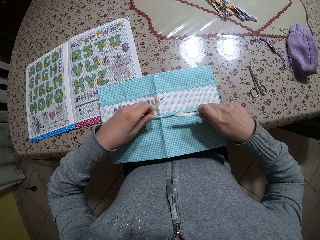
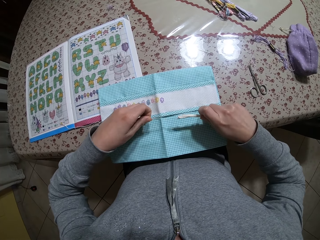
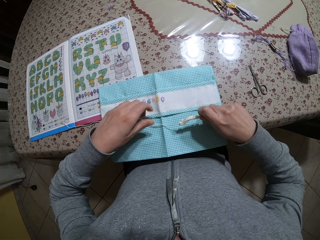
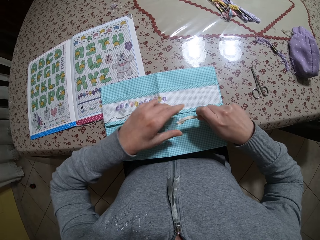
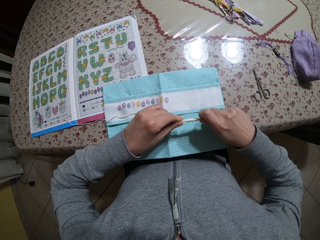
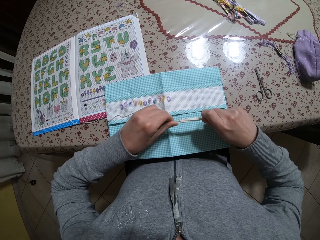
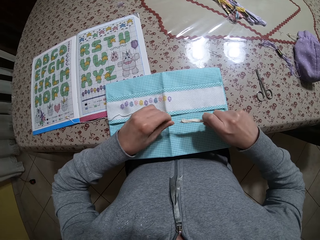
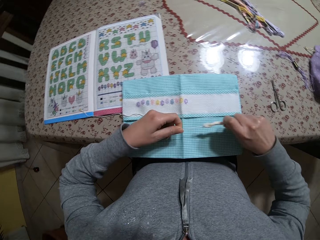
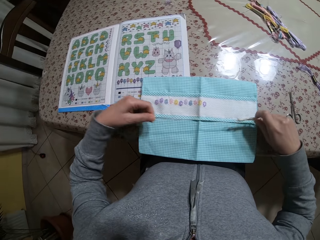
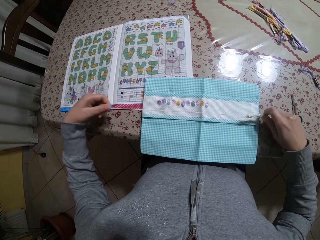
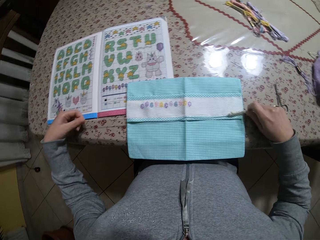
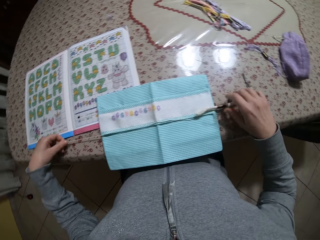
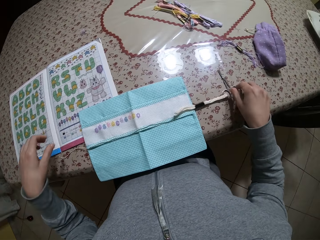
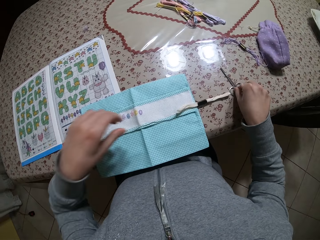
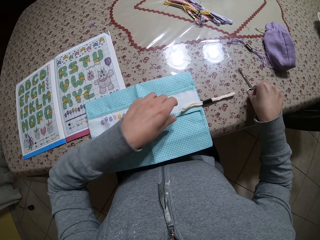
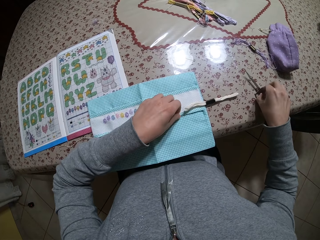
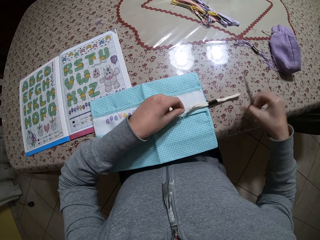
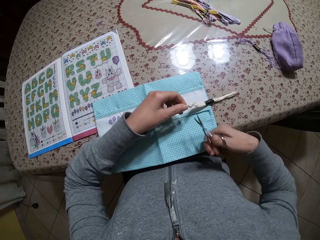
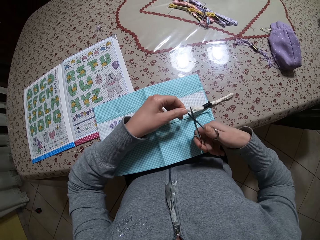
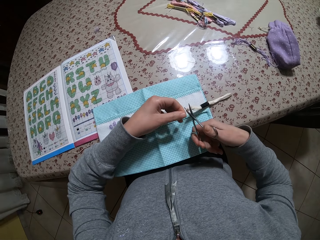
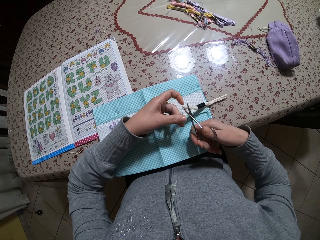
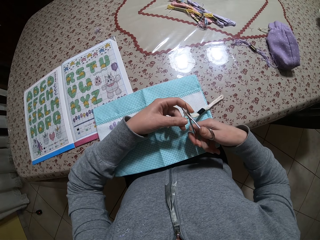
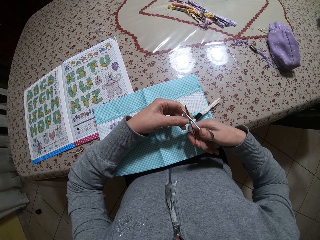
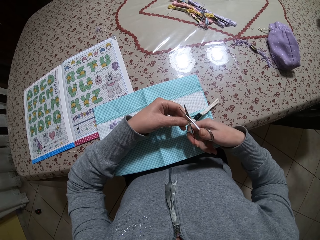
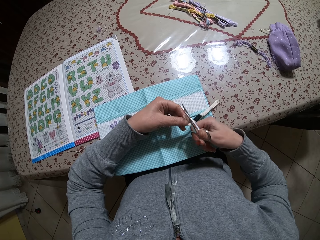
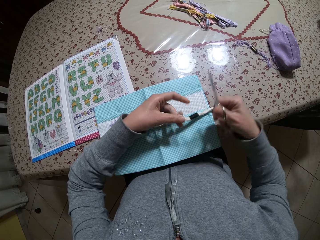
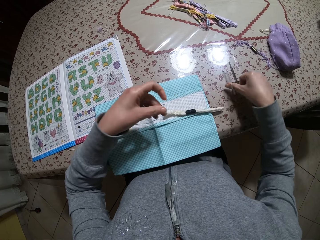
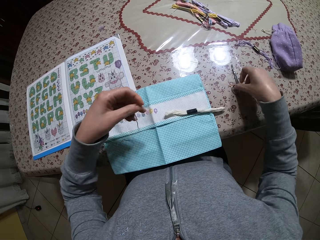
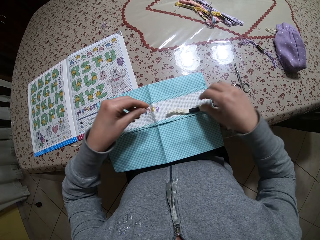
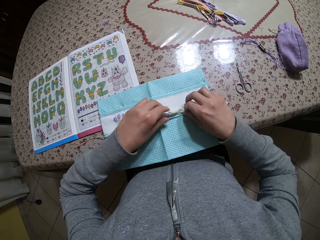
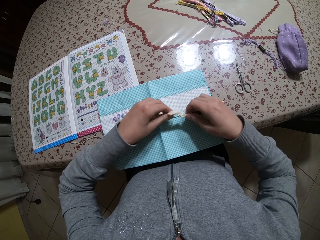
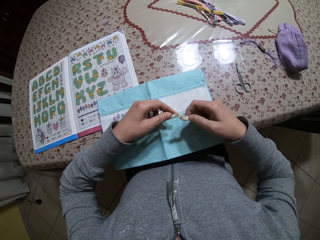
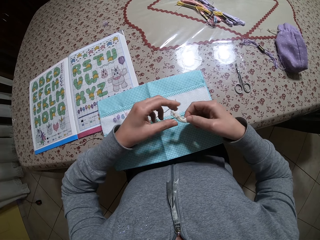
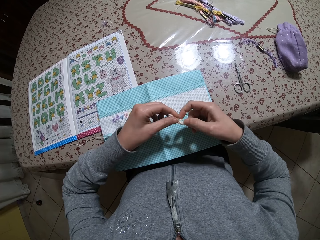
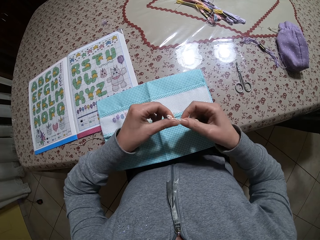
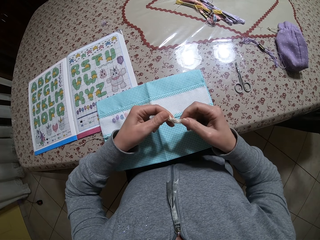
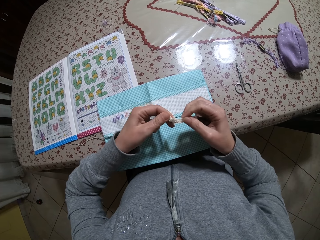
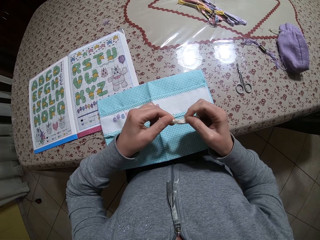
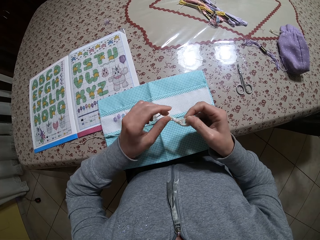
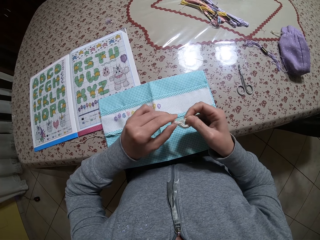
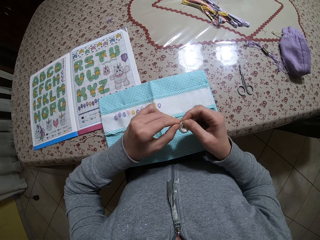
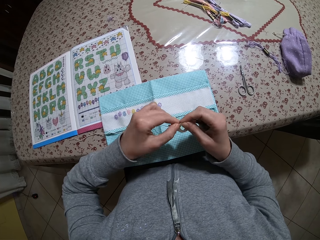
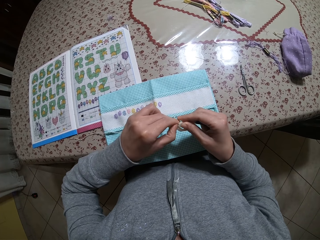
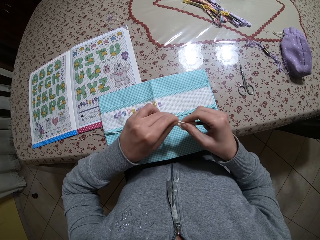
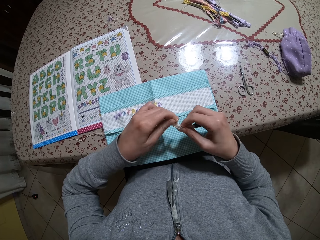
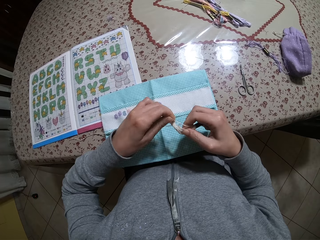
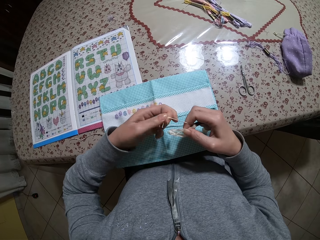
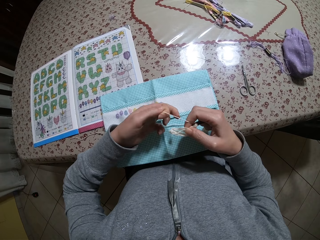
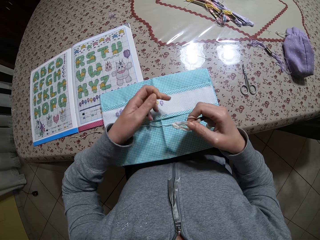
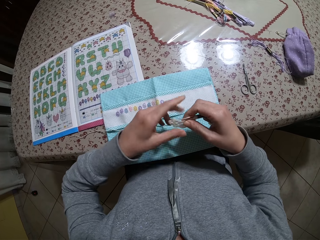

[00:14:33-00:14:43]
The camera wearer draws out the gray thread on his right hand with his left hand. He drops the gray thread on the table with both hands. He picks up the embroidery scissors with his right hand. He holds the gray thread with his left hand. He cuts the gray thread with the embroidery scissors in his right hand. He drops the embroidery scissors on the table with his right hand. He drops the gray thread on the table with his right hand. He picks up the gray thread with both hands. He adjusts the gray thread with both hands.

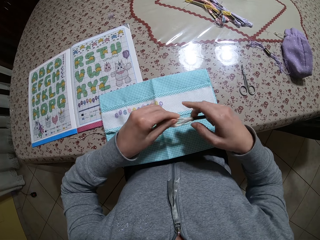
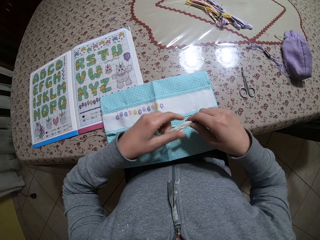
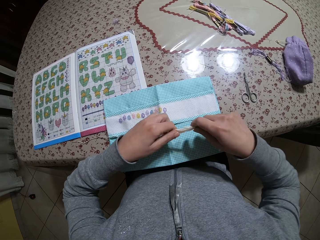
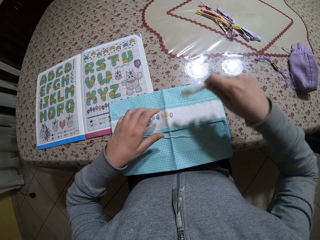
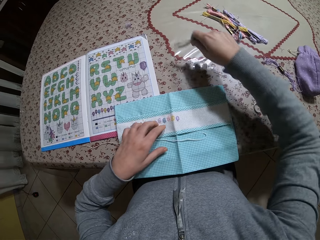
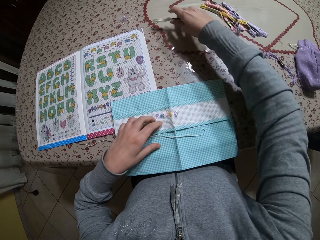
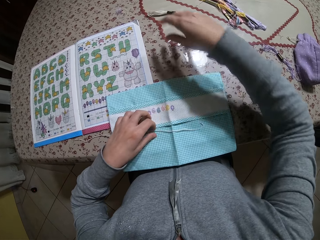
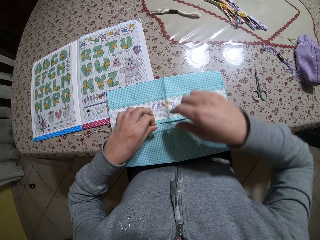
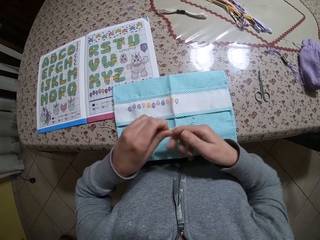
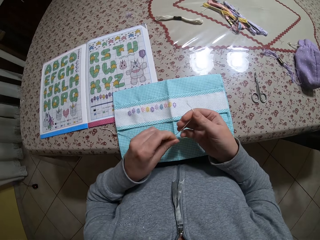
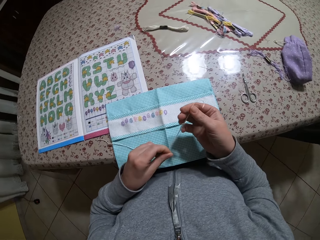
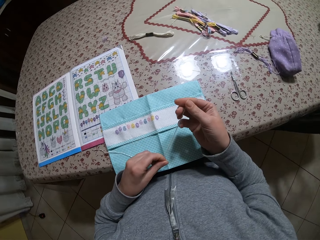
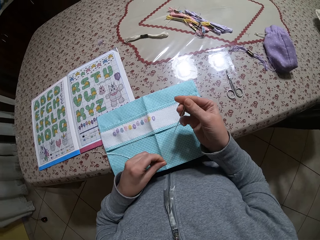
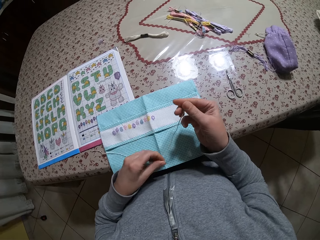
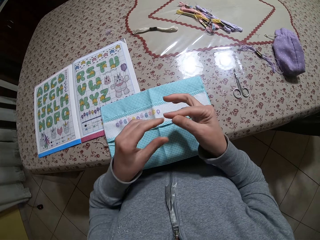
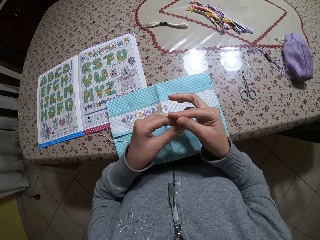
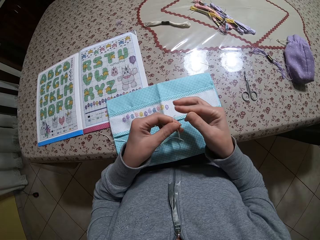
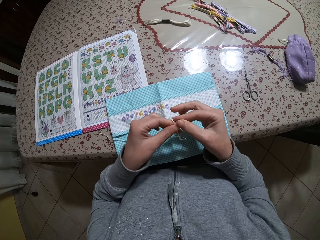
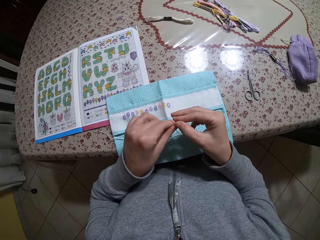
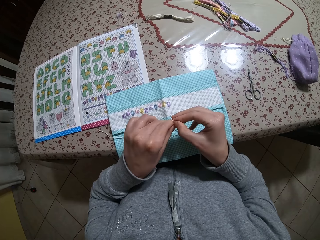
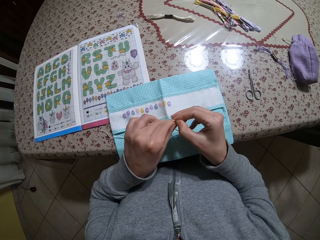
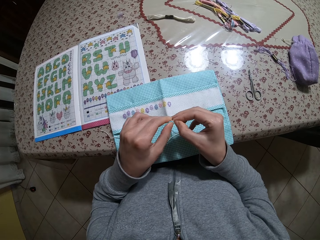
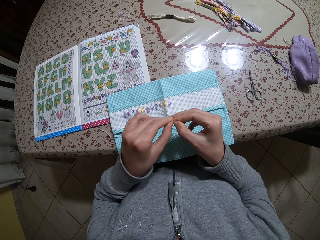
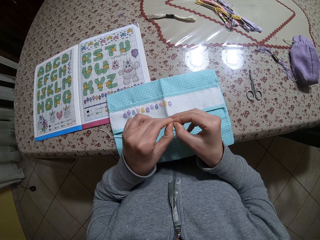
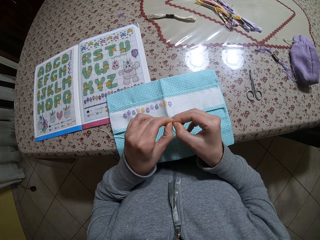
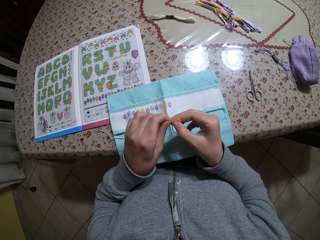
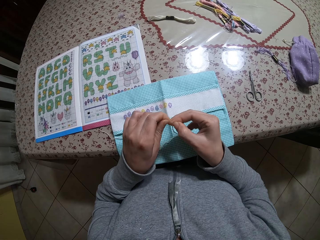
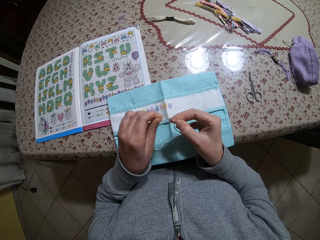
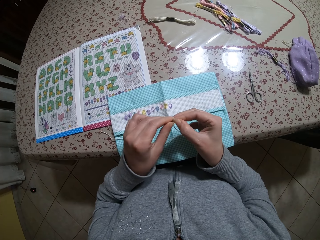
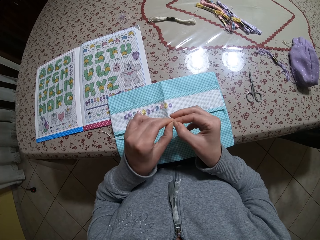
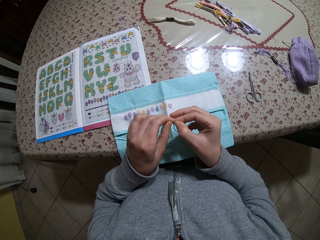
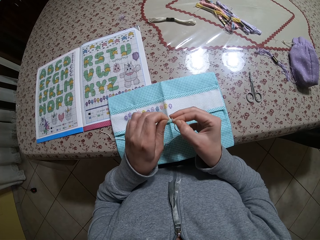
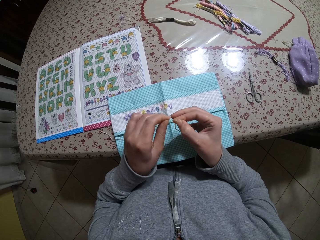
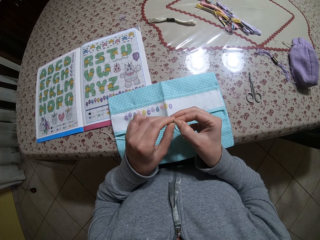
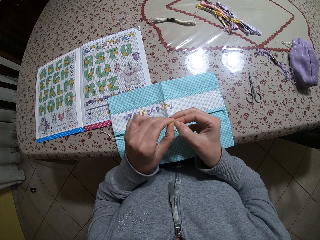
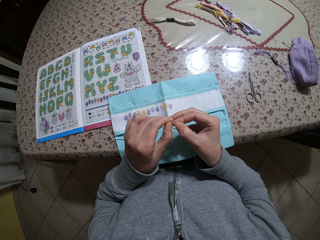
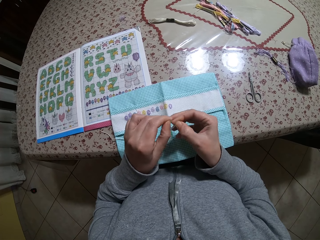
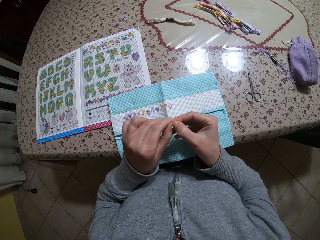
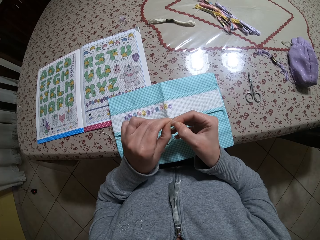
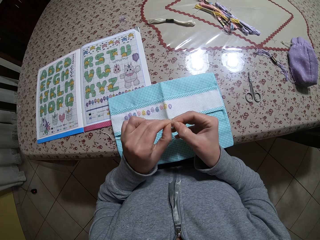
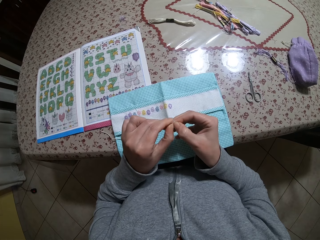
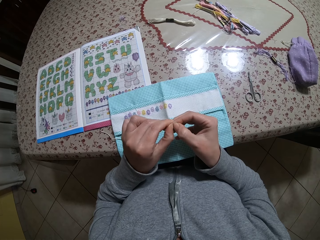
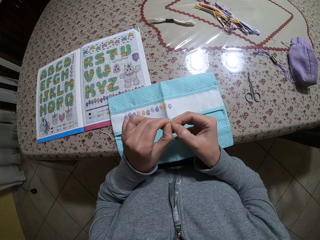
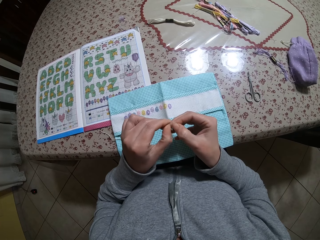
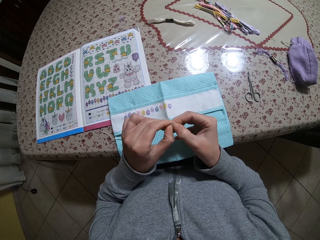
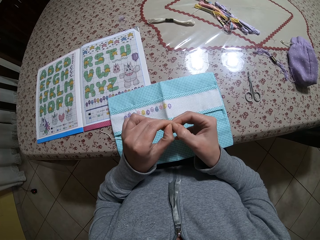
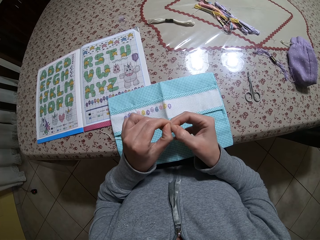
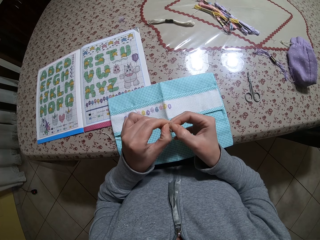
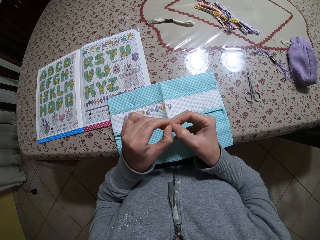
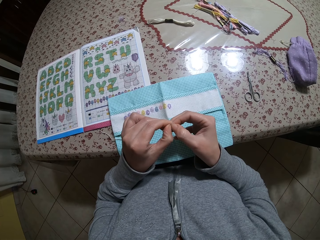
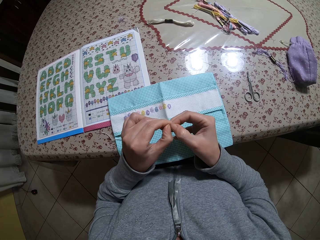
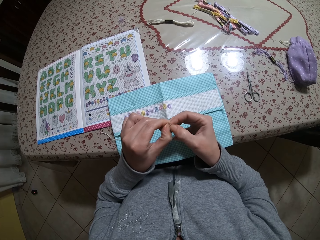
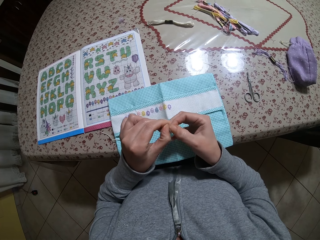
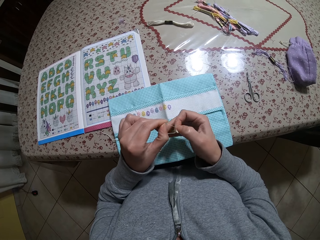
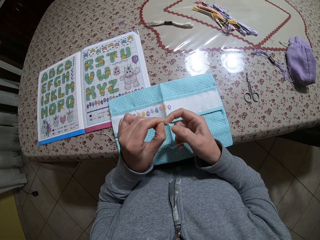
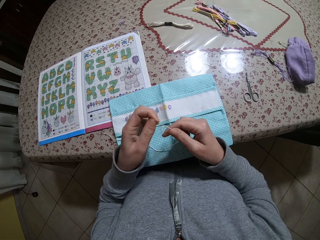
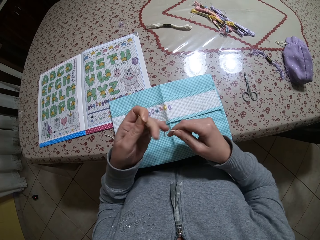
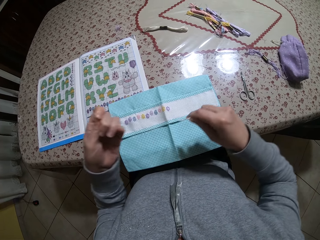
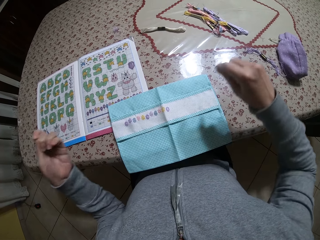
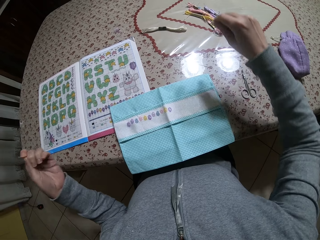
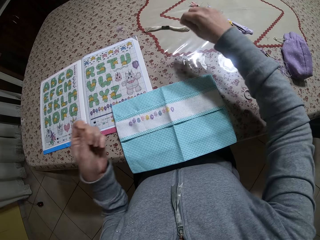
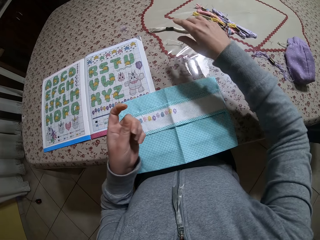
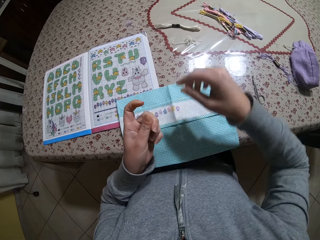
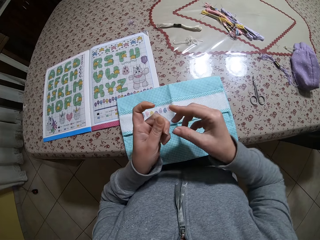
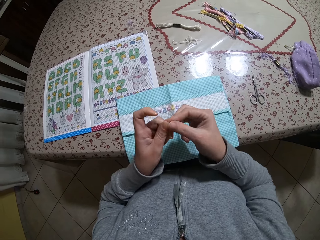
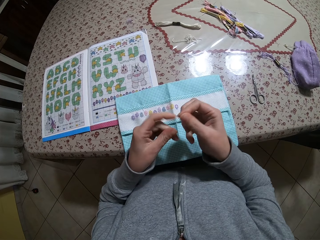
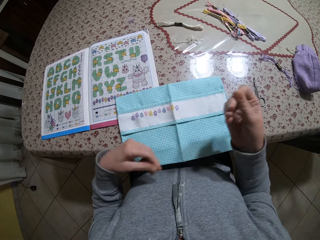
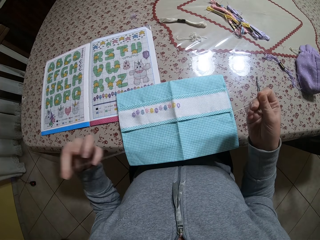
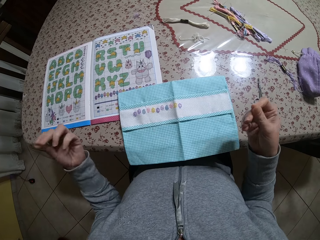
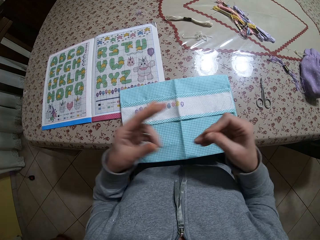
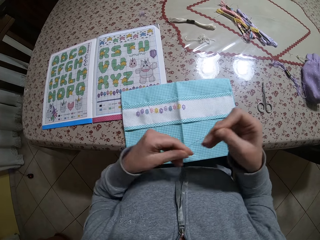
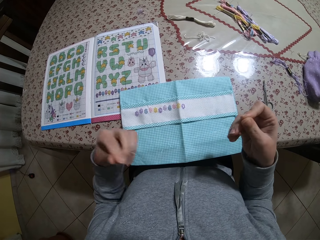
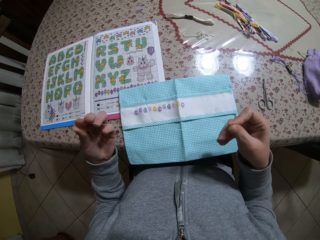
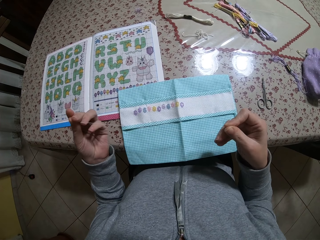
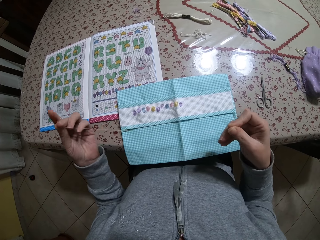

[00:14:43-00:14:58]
The camera wearer drops the gray thread with his right hand. He picks up the gray thread with his left hand. He arranges the gray thread with both hands. He pulls apart the thread. He throws the gray thread debris on the table with his right hand. He arranges the gray thread with both hands.
